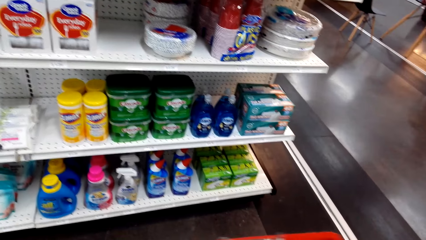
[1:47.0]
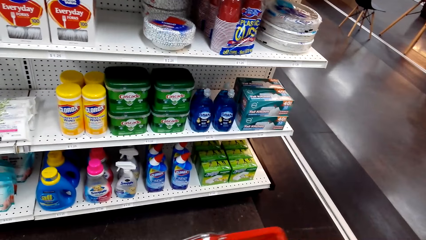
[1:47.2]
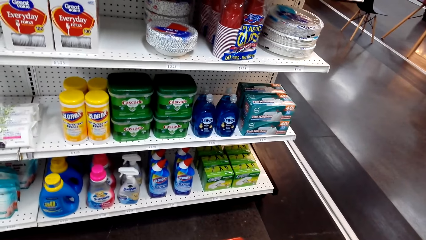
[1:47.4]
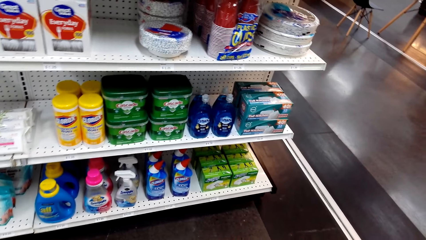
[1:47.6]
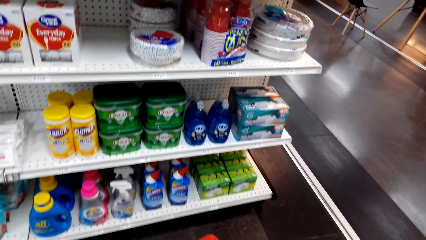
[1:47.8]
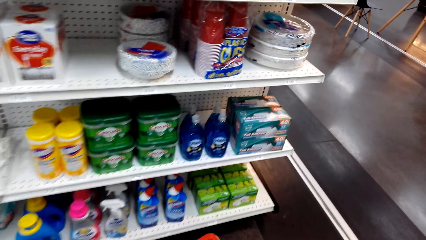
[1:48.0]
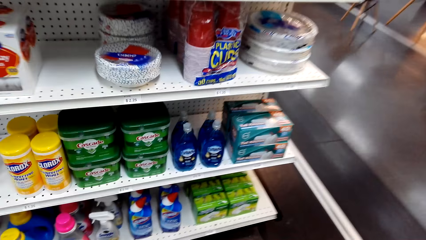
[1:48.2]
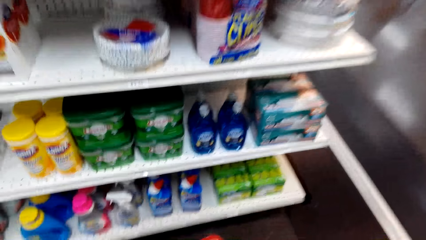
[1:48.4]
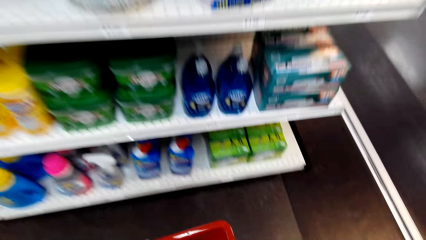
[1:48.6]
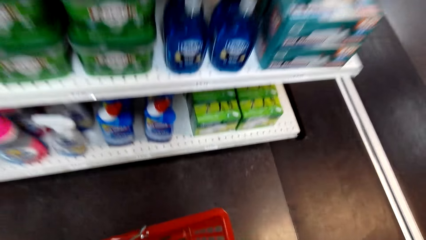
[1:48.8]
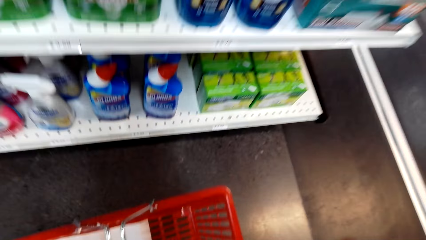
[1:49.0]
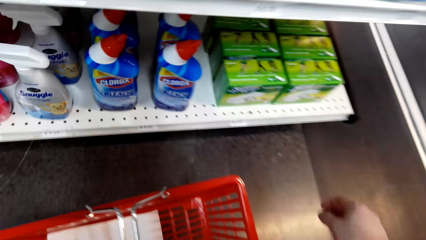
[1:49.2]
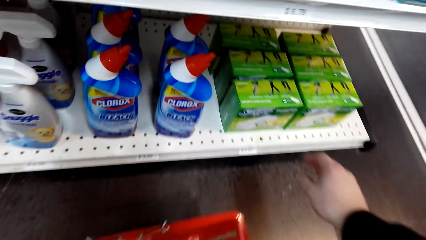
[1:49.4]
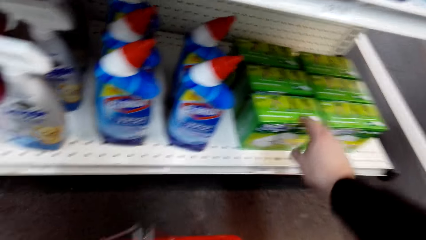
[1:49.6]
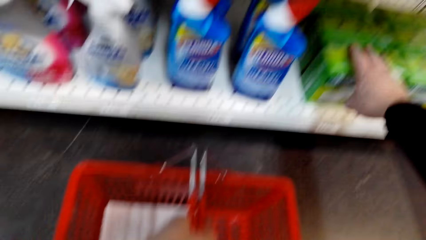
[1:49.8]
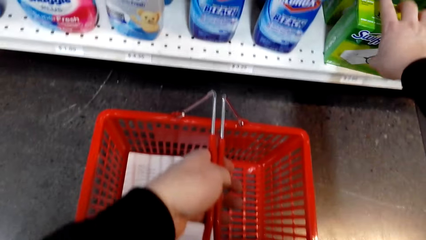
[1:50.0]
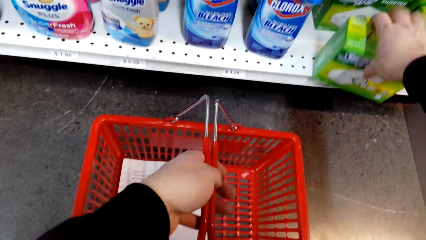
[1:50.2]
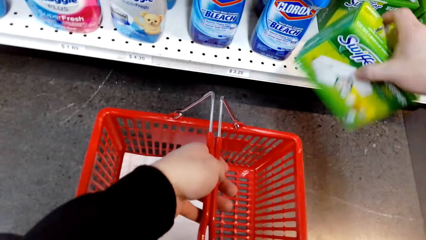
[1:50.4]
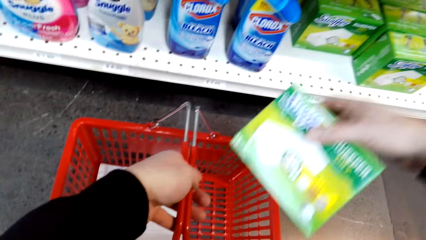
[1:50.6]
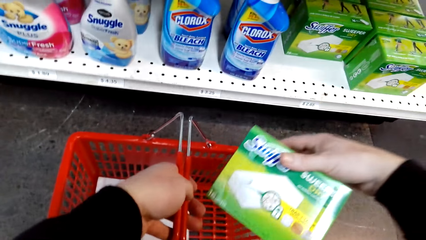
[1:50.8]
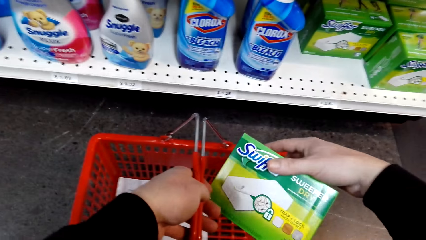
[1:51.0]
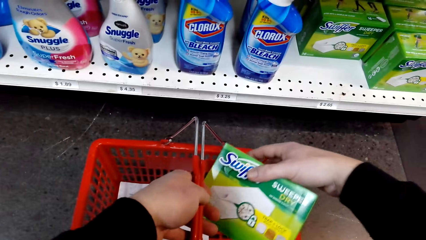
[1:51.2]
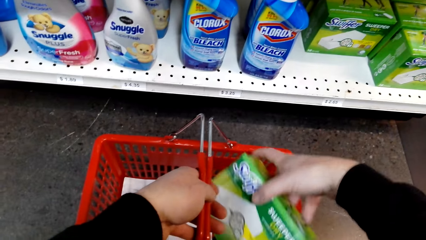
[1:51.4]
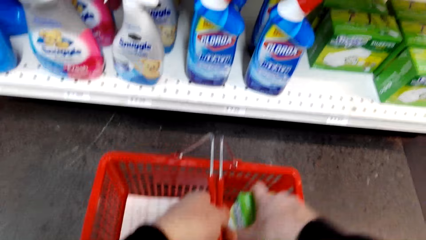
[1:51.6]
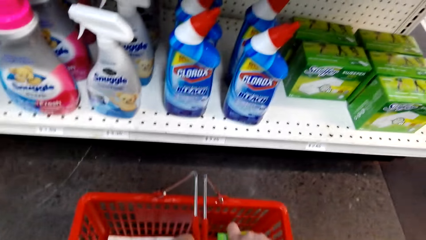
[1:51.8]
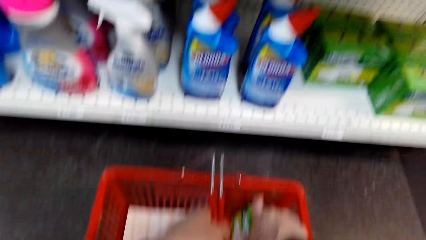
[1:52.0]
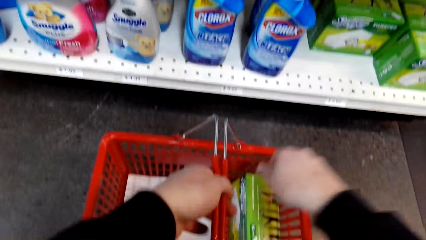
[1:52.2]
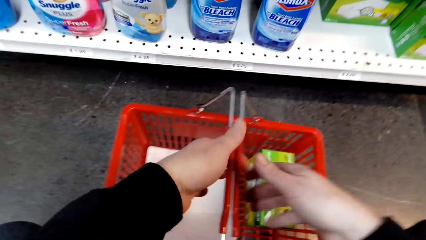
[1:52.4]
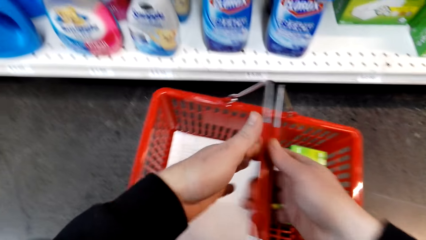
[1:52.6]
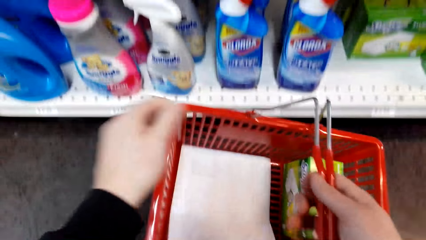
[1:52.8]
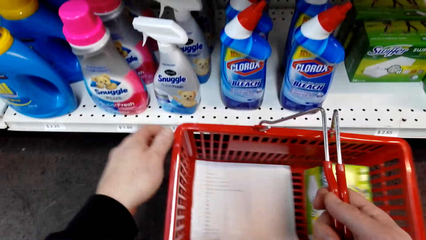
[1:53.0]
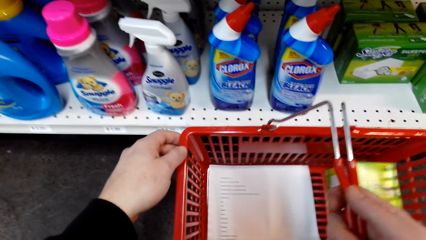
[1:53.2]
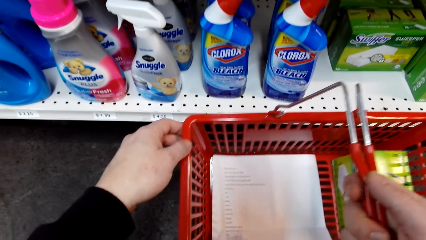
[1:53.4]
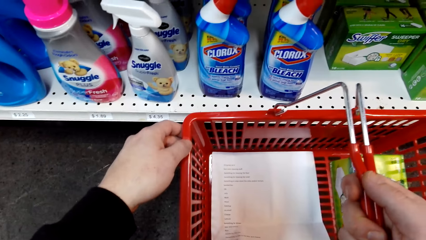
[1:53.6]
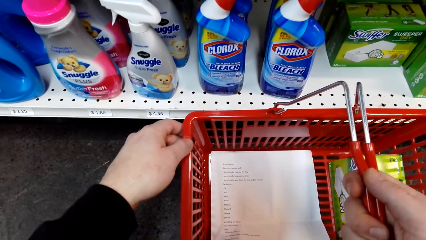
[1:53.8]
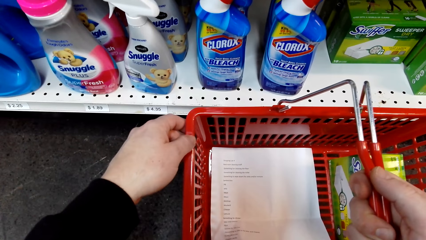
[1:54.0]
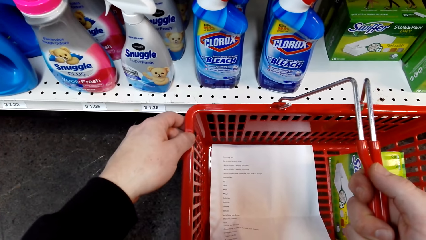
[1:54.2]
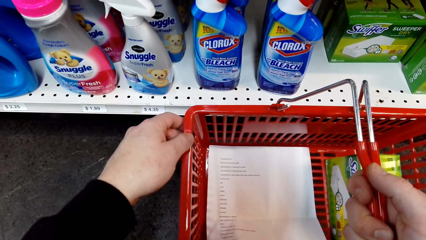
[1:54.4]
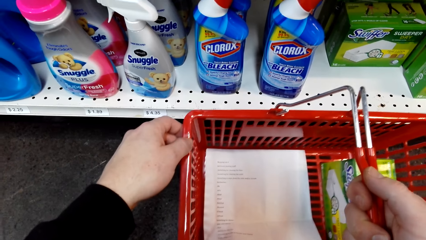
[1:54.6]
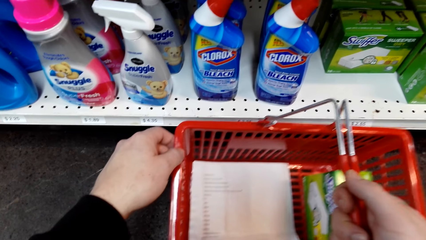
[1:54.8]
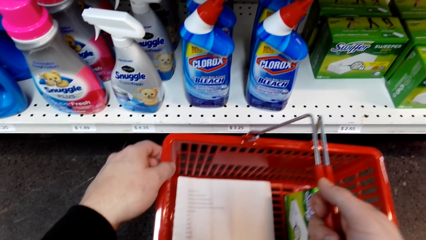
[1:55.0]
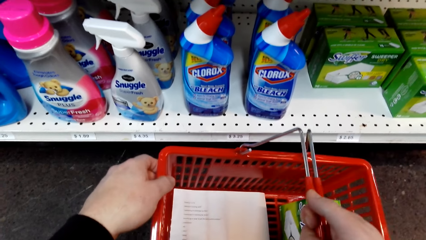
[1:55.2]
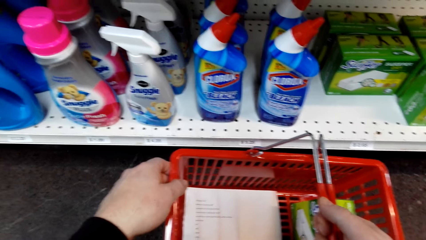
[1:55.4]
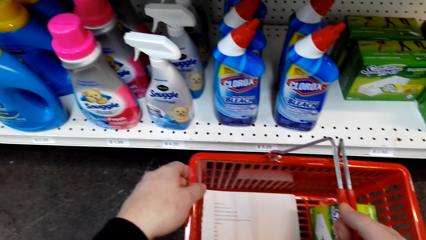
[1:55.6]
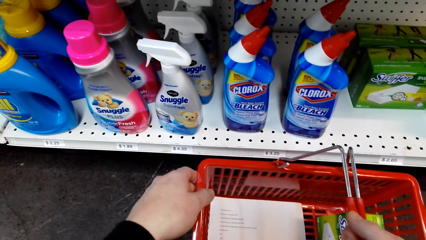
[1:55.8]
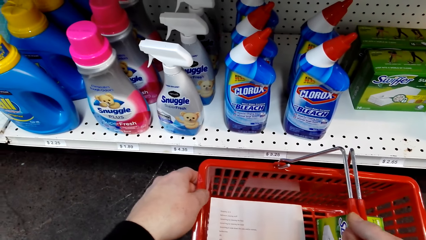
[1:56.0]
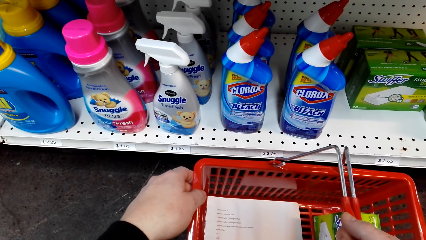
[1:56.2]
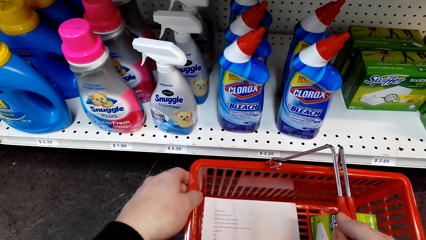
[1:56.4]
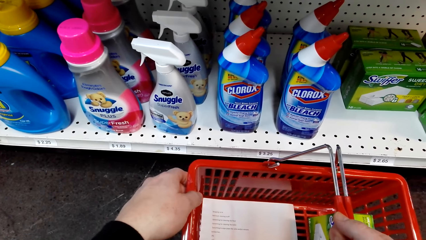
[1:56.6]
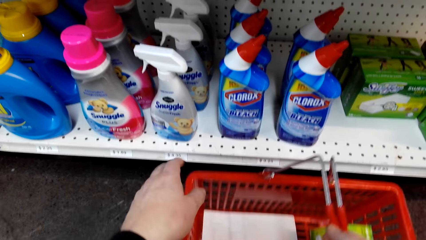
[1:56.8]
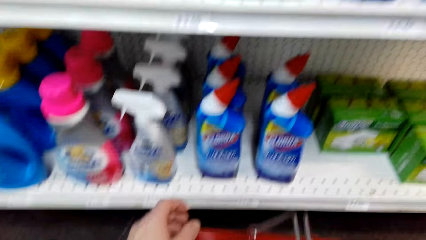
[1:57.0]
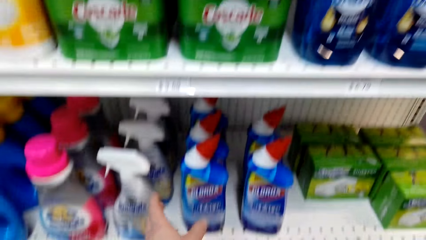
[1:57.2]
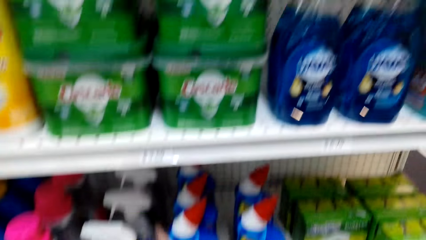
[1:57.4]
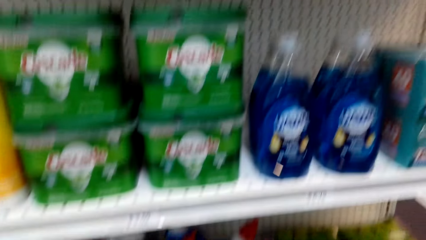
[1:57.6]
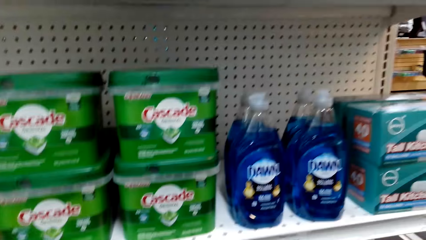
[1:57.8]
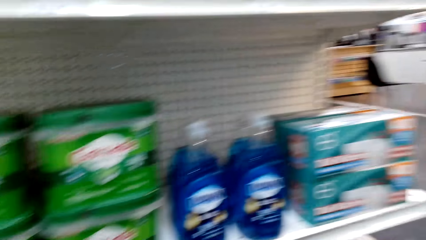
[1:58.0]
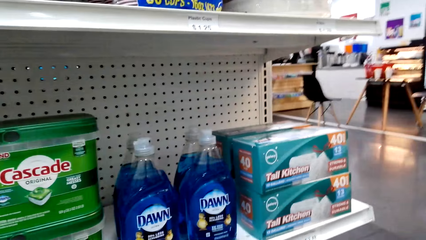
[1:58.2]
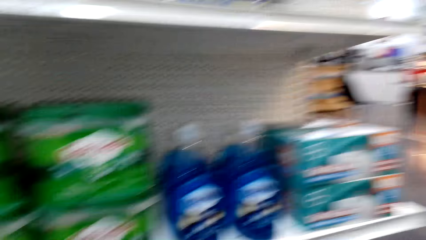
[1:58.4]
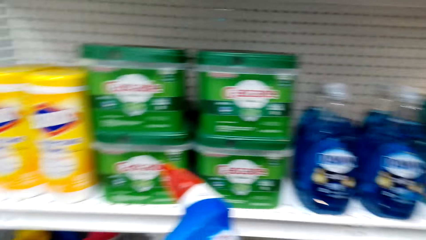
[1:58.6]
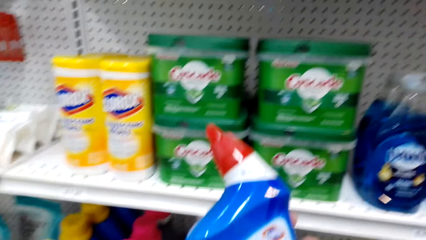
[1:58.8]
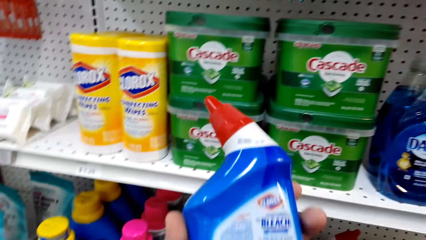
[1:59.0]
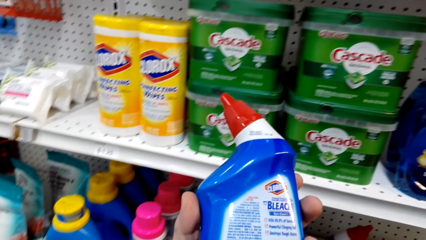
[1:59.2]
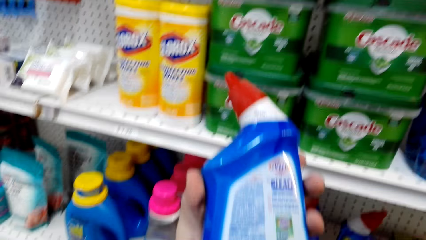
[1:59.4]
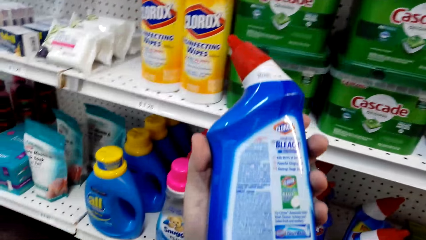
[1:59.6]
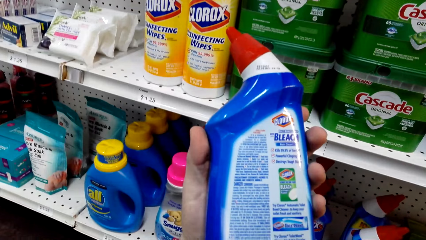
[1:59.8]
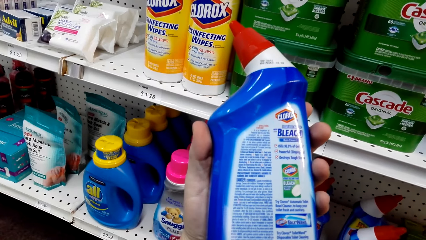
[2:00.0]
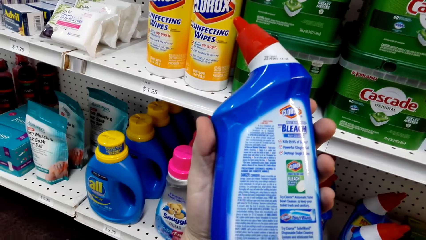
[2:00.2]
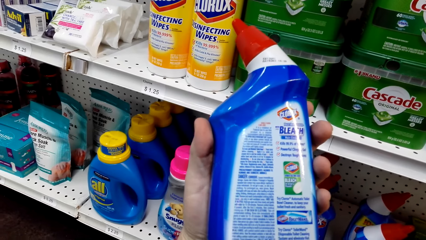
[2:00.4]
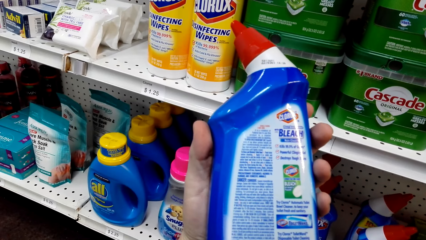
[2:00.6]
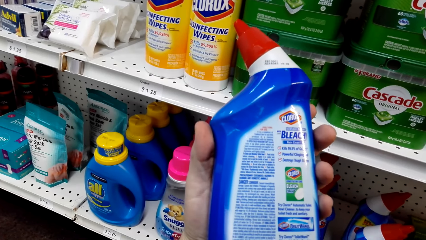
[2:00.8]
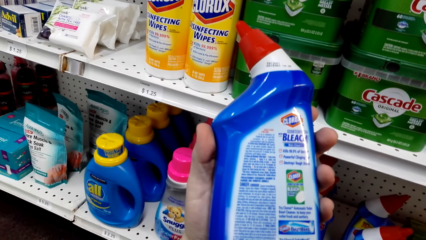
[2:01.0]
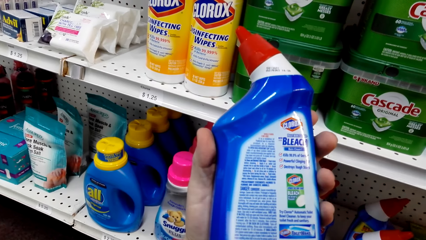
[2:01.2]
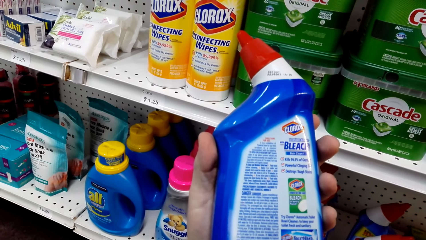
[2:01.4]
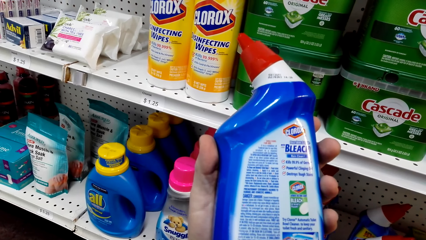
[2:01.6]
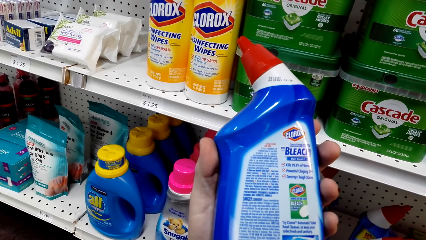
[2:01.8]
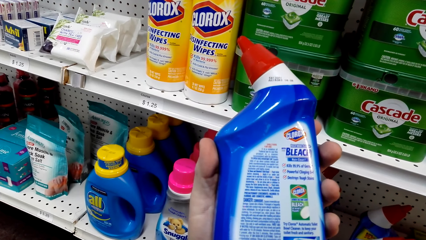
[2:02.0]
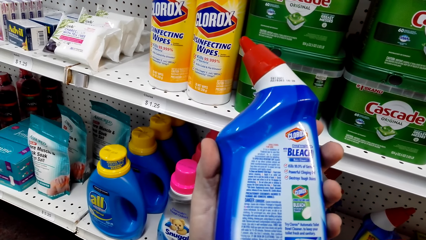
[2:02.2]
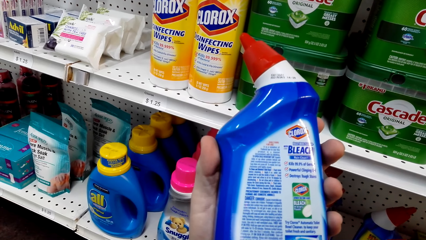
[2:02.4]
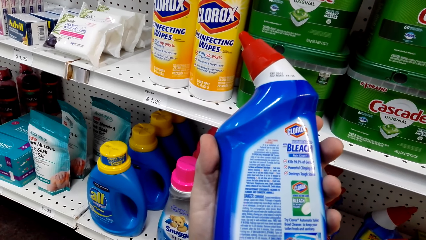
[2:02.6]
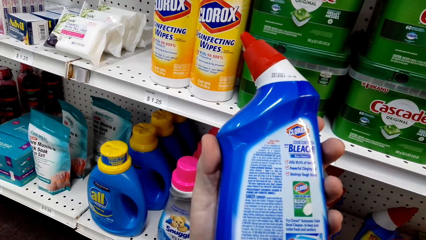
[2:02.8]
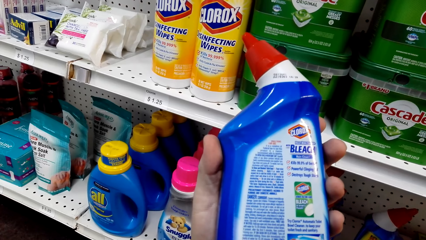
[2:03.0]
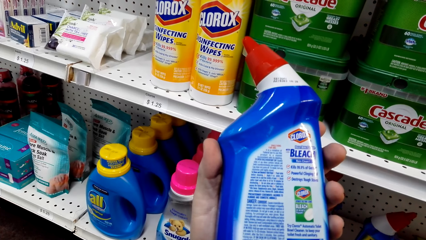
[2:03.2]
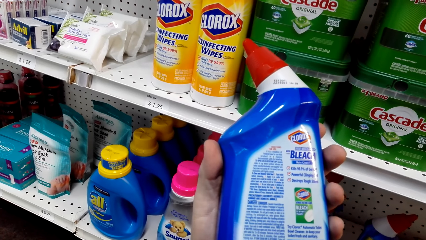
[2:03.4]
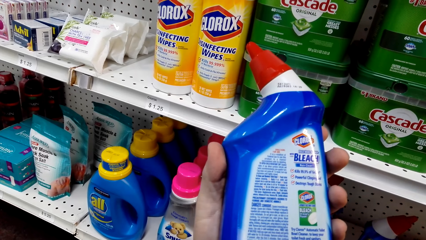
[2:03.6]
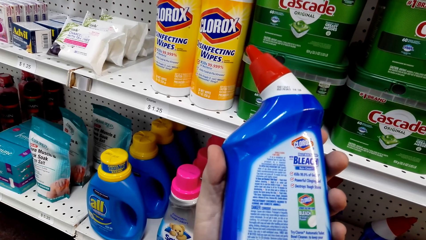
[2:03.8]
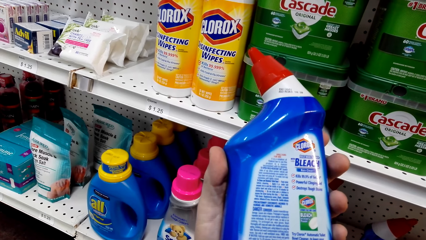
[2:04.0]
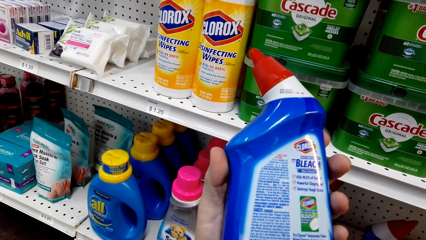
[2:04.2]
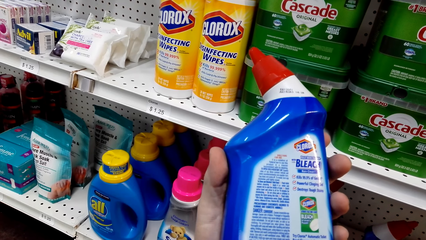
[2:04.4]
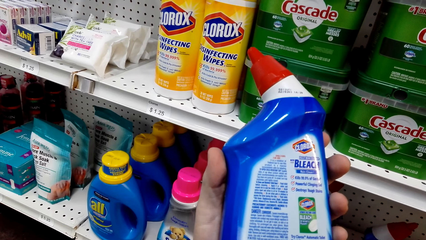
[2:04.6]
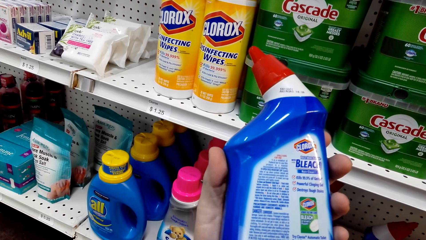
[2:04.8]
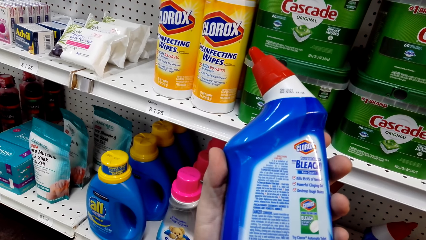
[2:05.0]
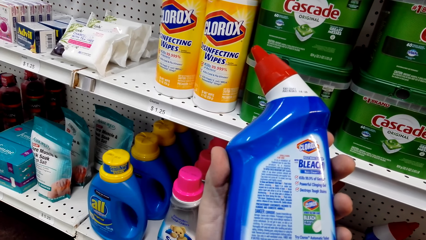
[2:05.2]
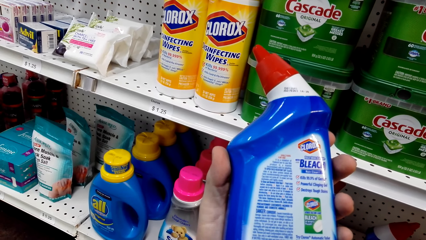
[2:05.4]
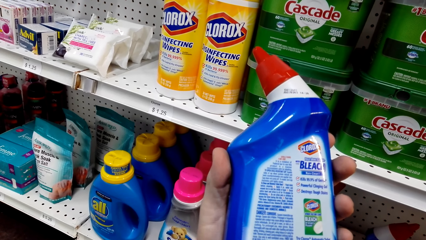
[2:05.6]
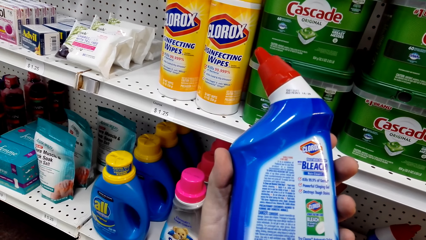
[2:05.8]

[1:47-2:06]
The camera wearer puts the basket down. They put the Swiffer sweet in the basket. They pick a sachet of something from the shelf. They exchange the hand holding the shopping basket. They pick the basket. They pick the Clorox bleach. They look at the Clorox bleach.
